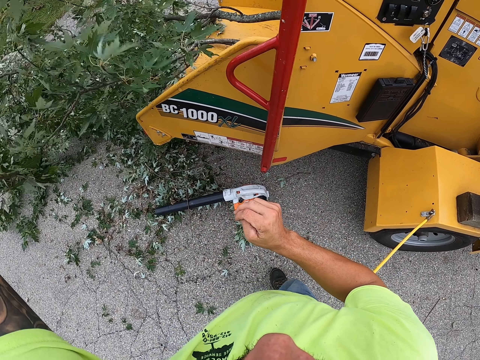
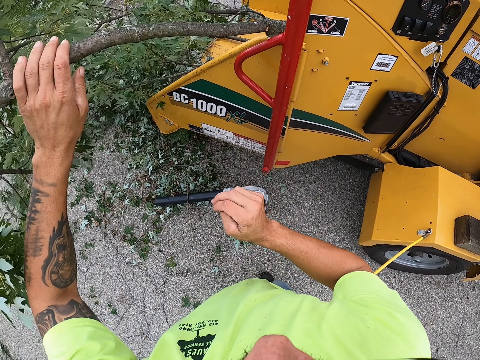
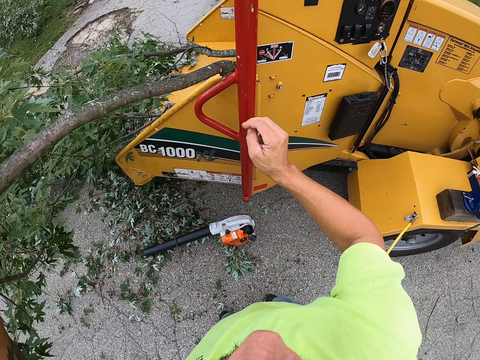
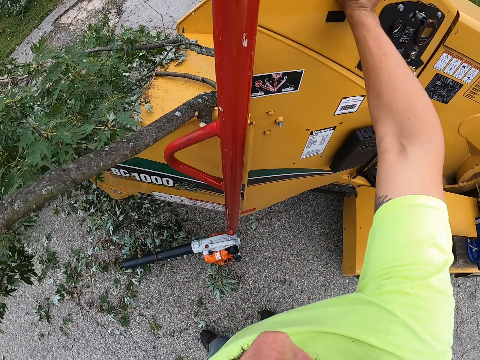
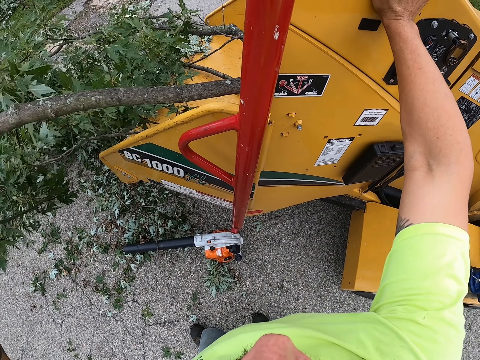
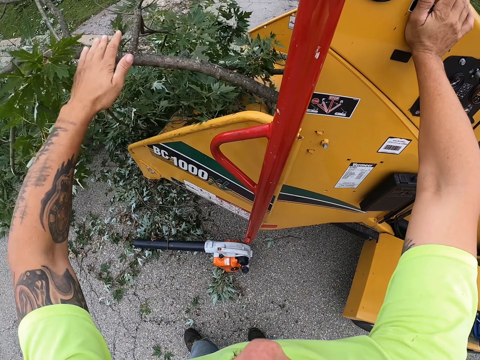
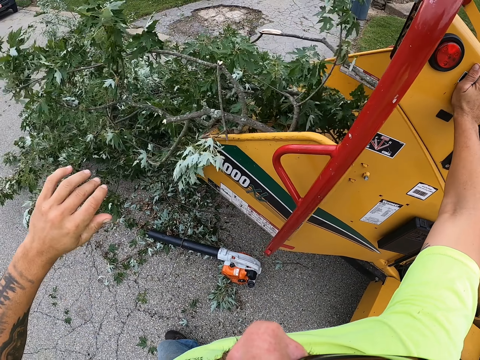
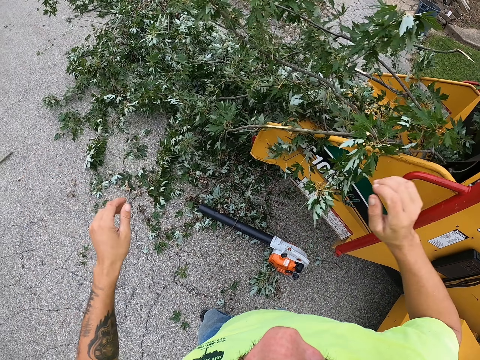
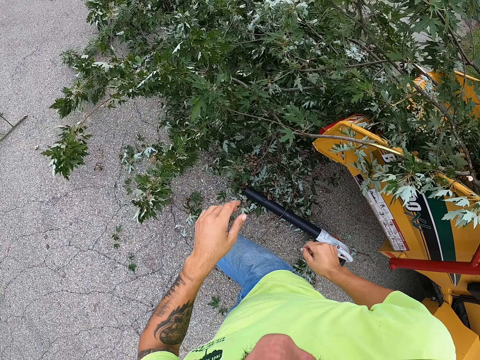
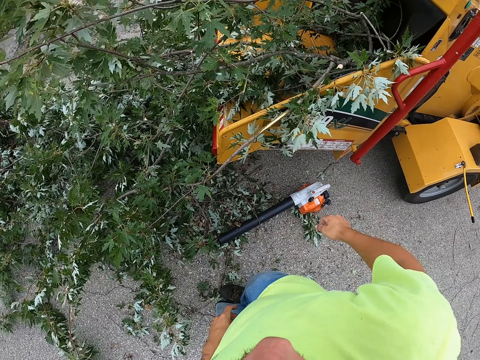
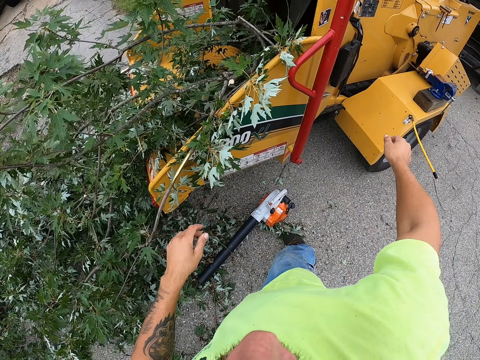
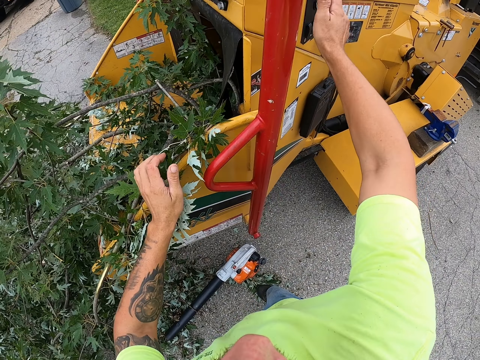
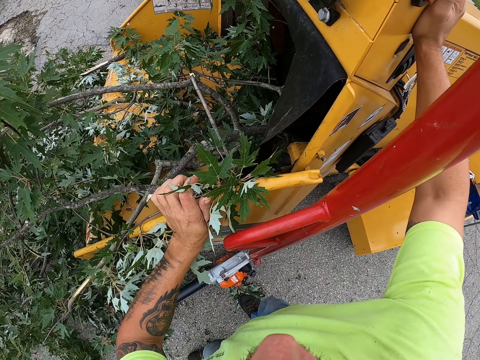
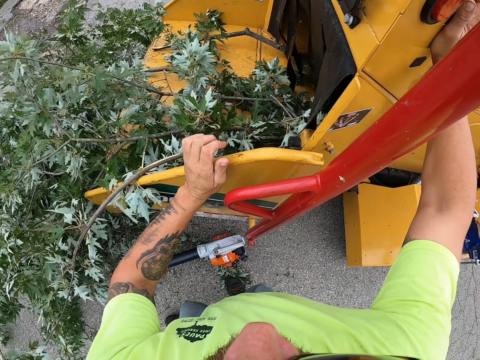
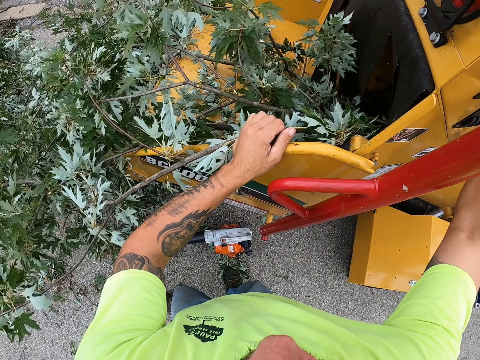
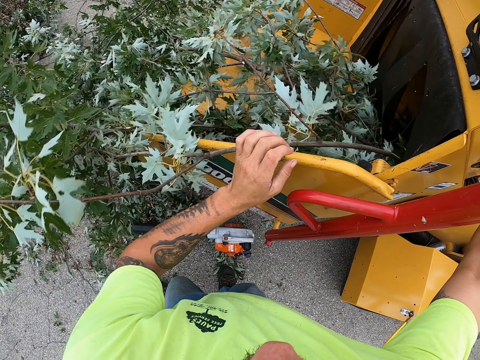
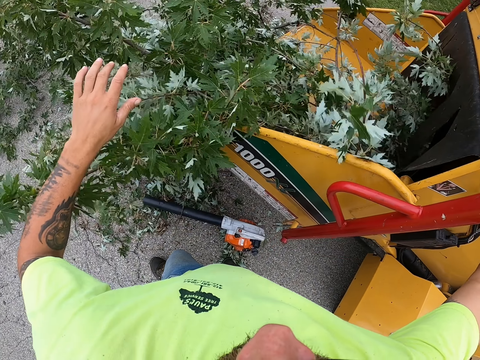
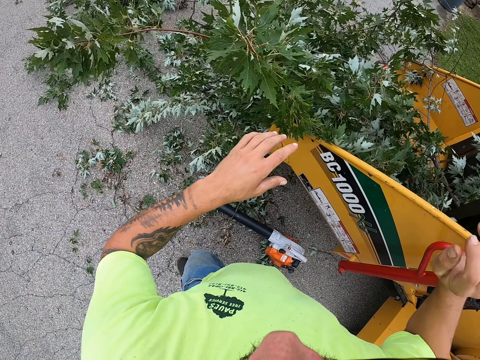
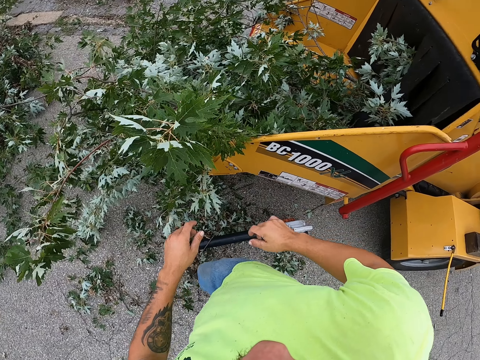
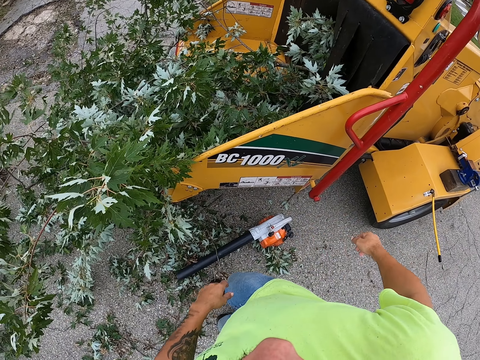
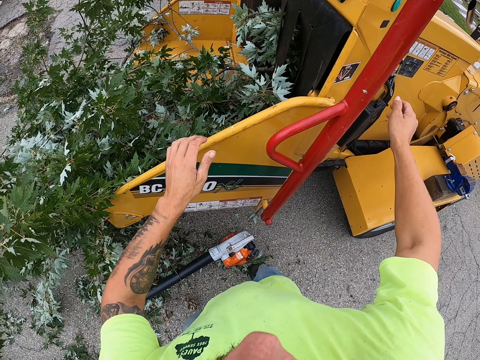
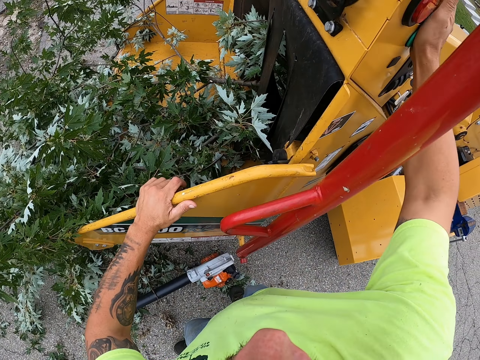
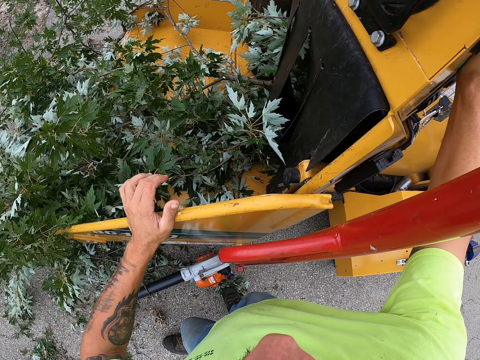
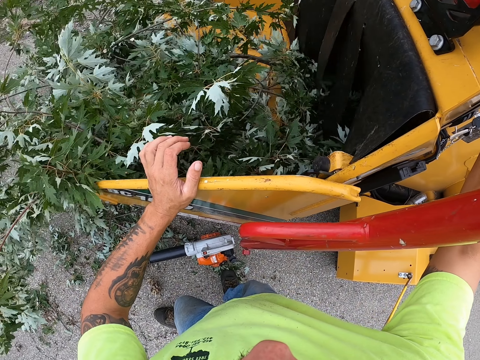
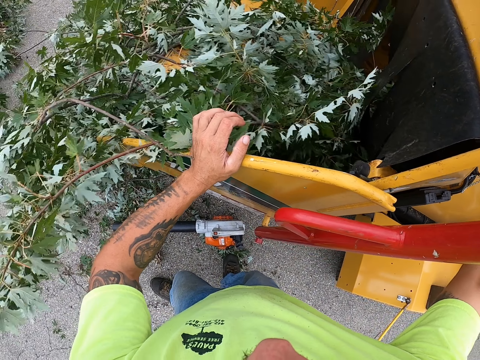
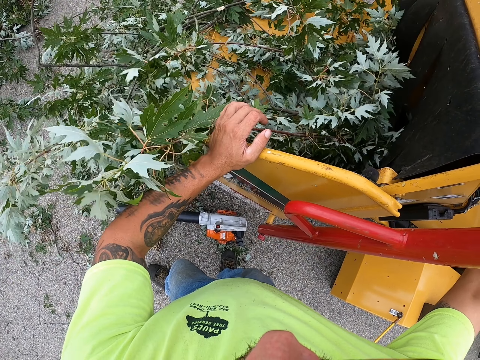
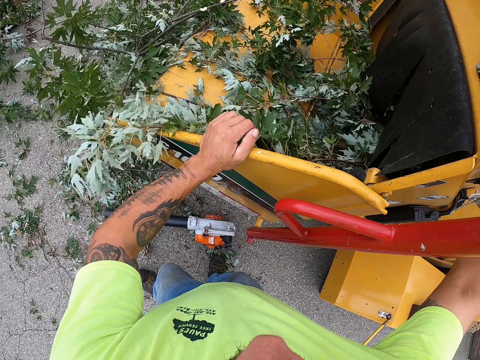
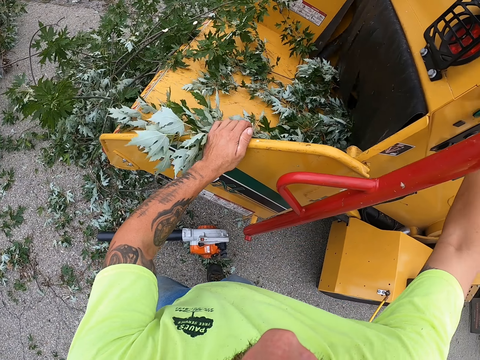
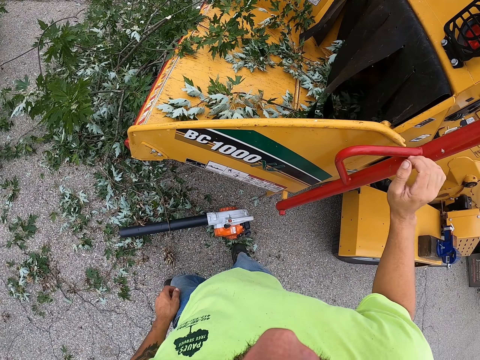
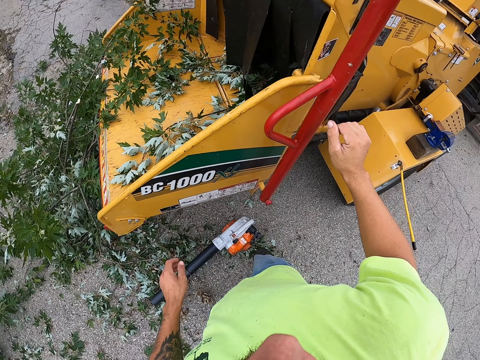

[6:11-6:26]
The camera wearer operates the wood chipper with his right hand. He processes the wood.

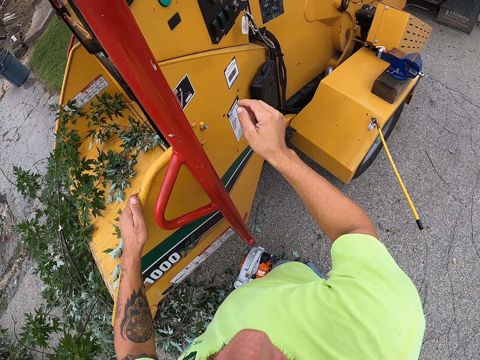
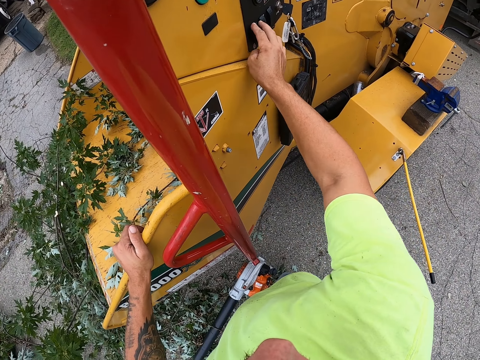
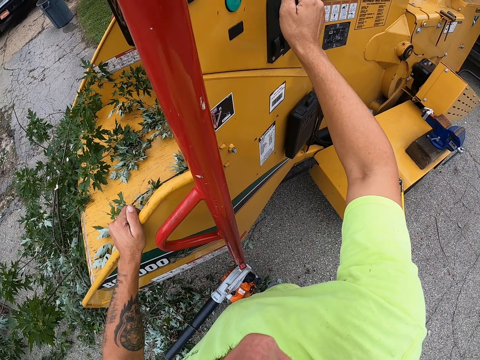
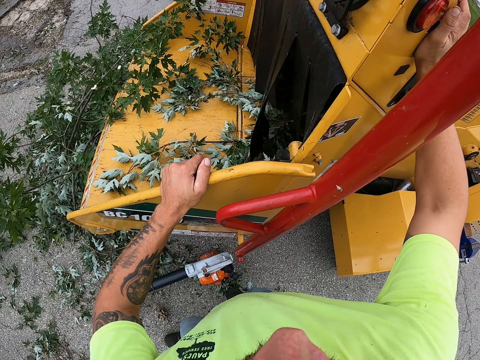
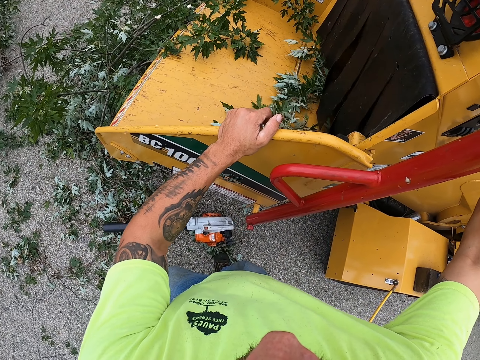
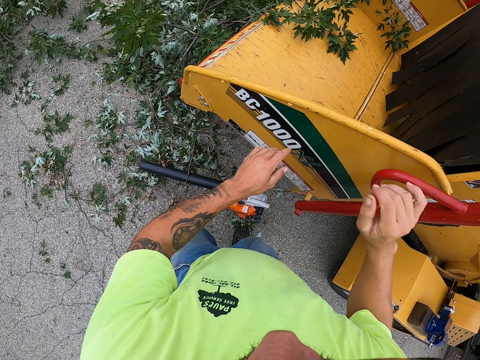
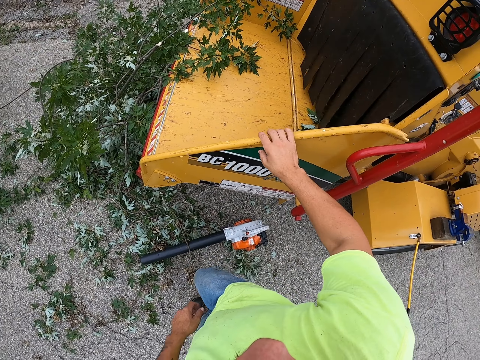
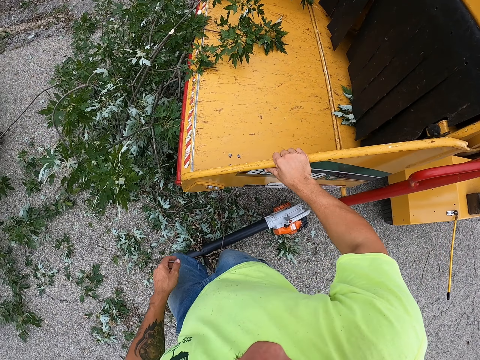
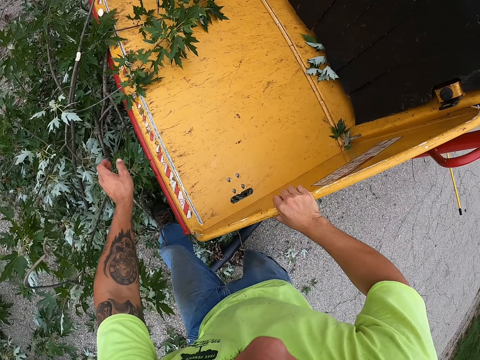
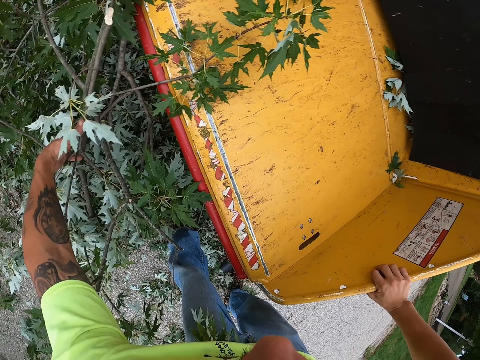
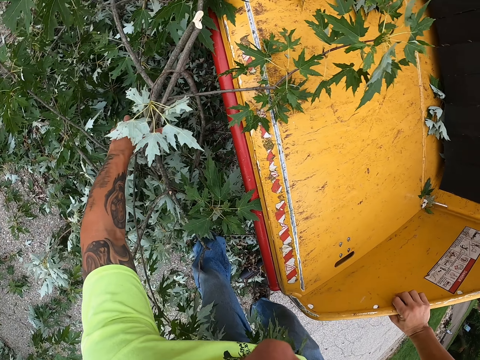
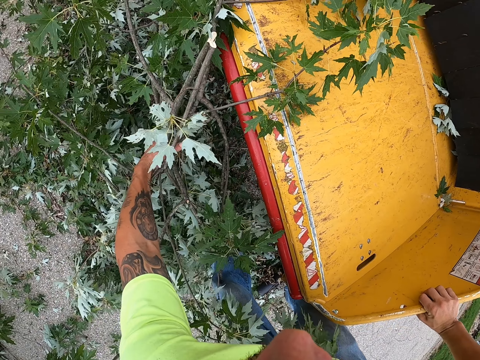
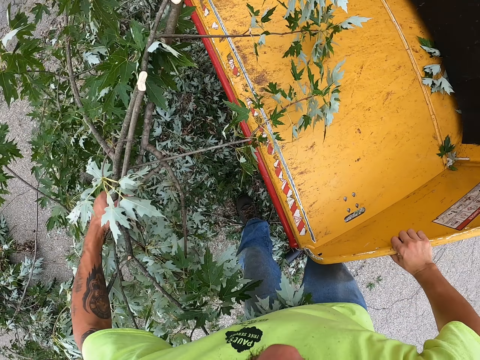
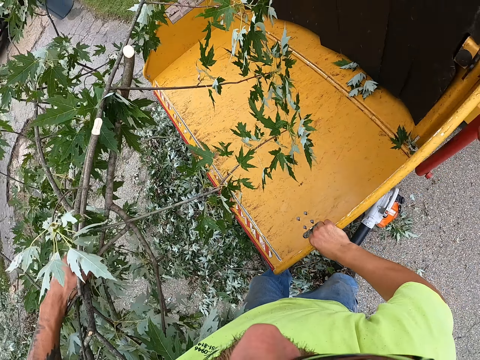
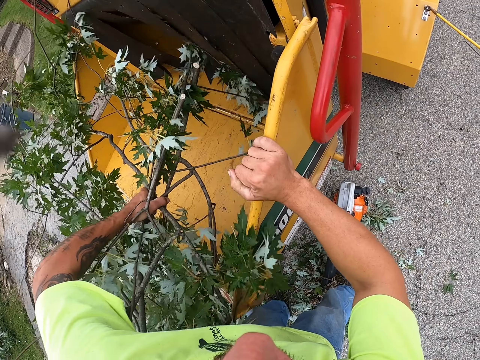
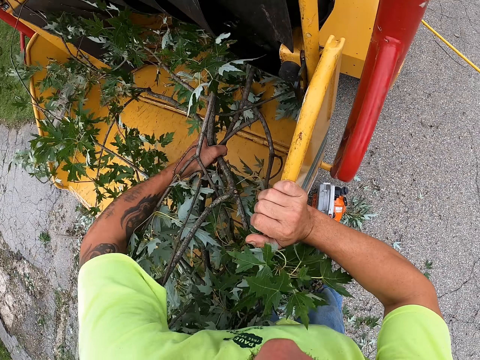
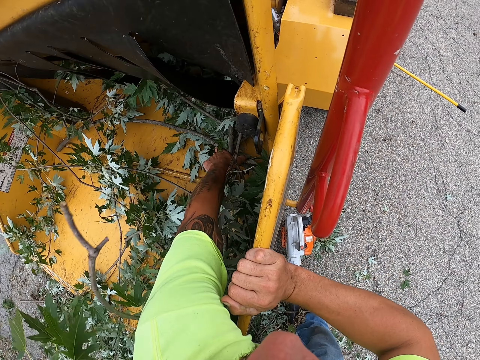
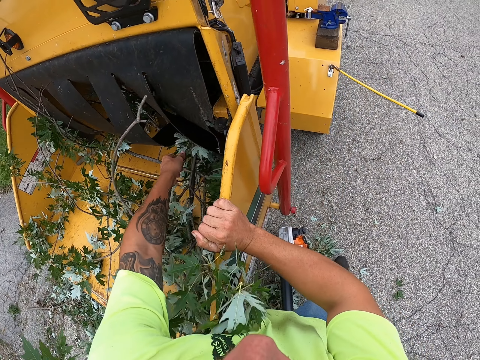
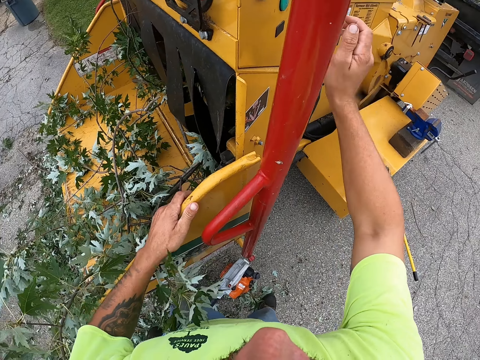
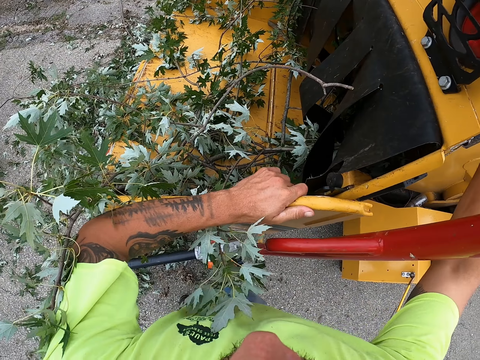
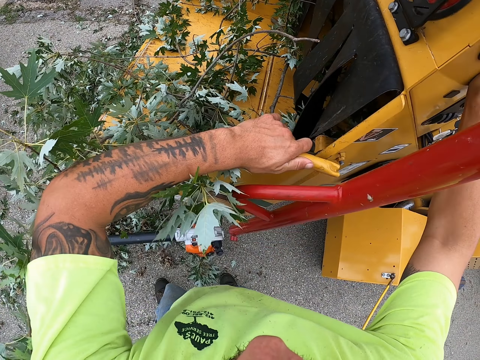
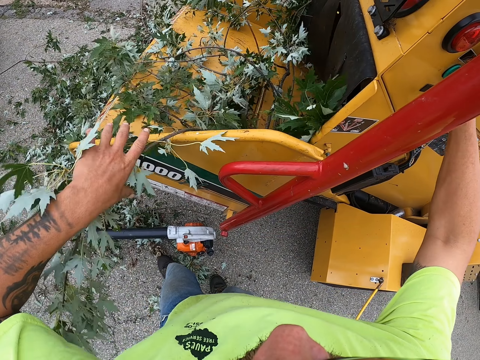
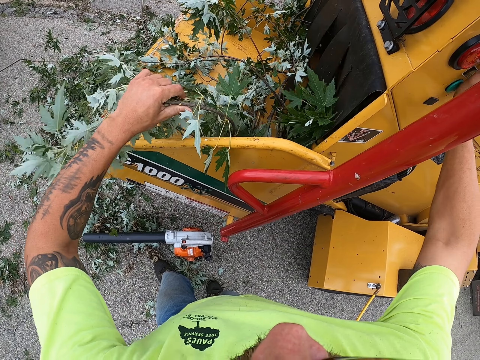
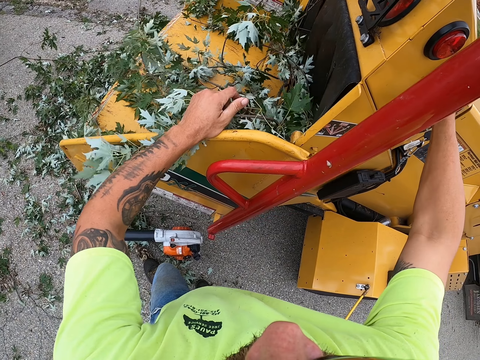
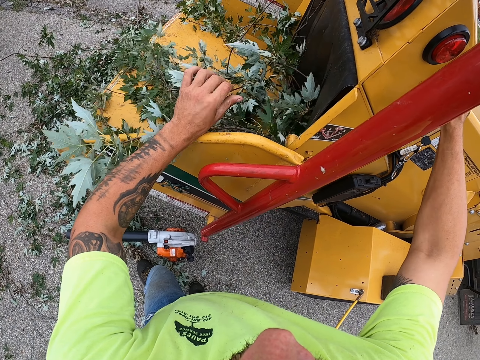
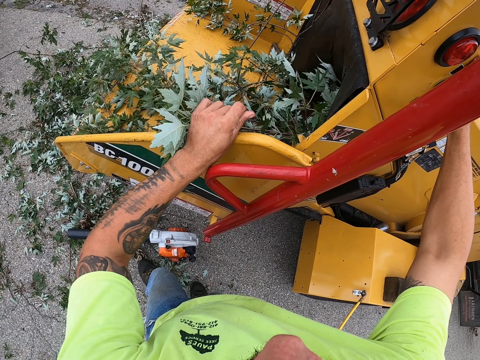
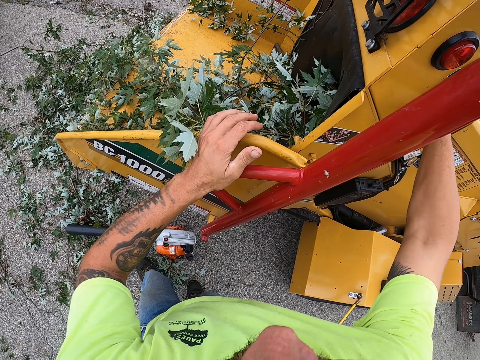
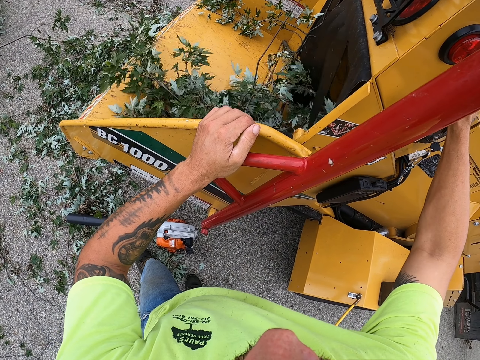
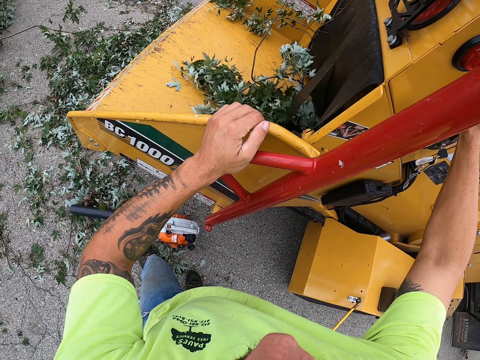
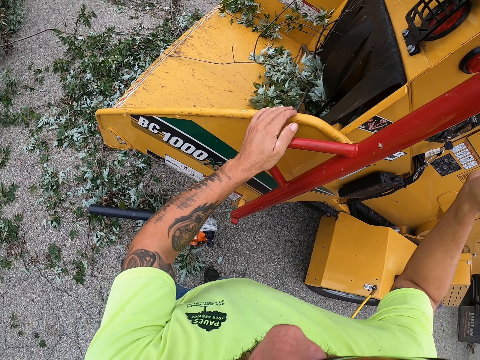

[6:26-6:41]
The camera wearer picks some shrubs from the ground with his left hand. He drops the shrubs in the wood chipper with his left hand. He operates the wood chipper with his right hand.
